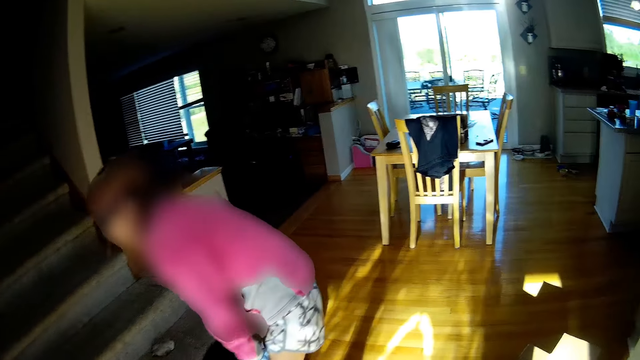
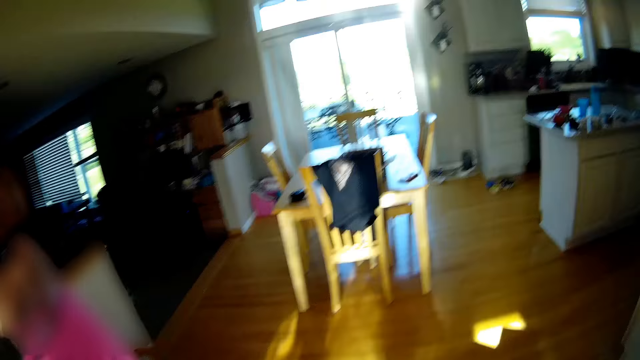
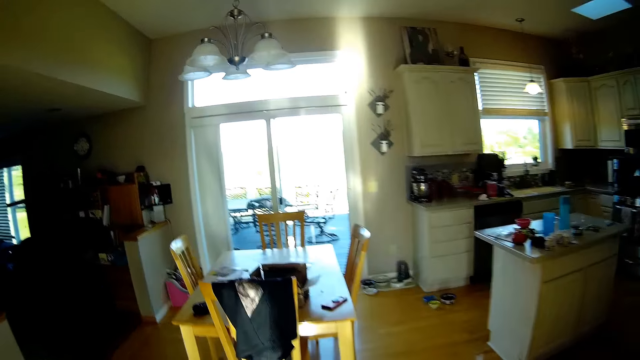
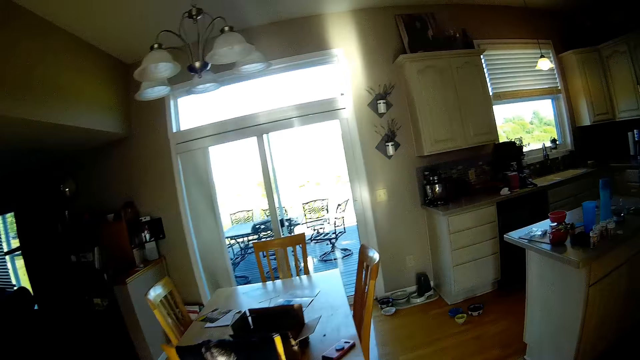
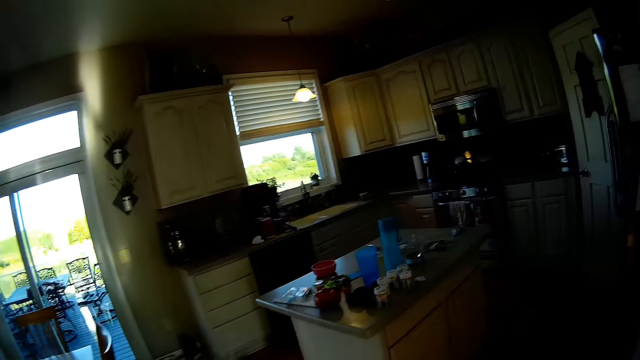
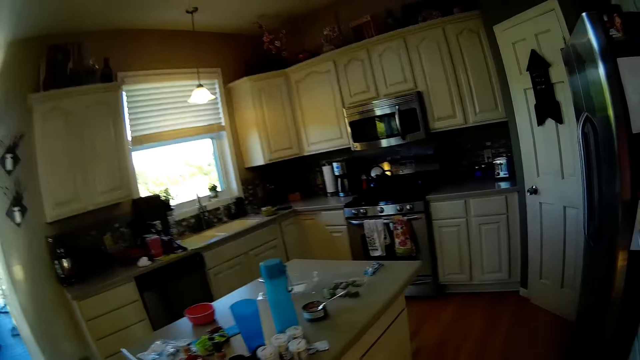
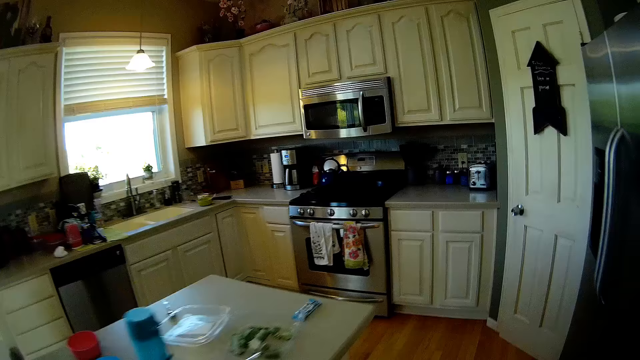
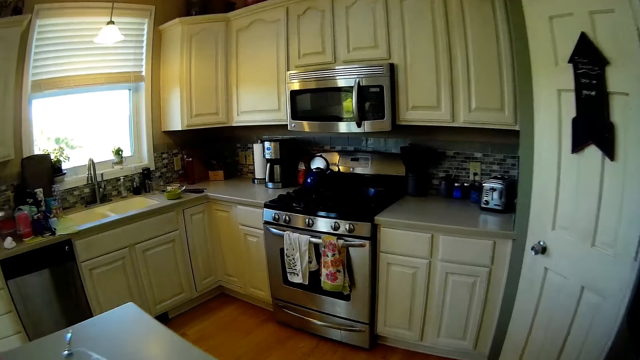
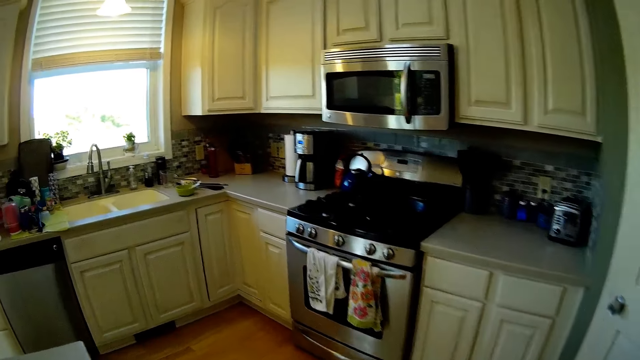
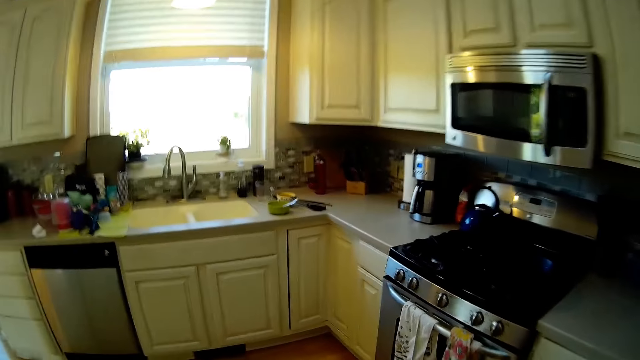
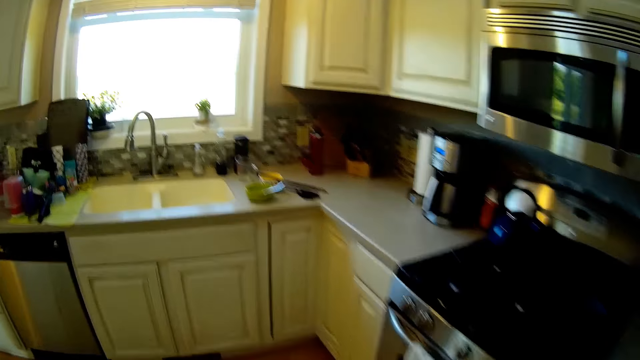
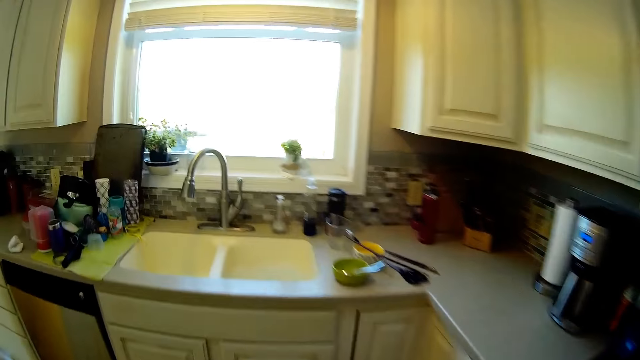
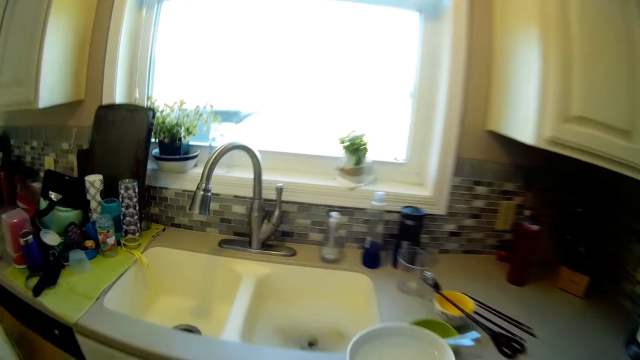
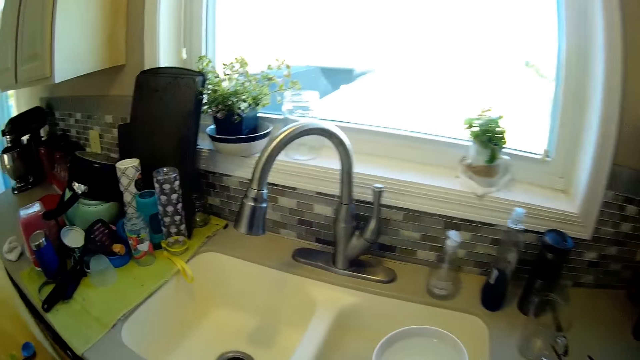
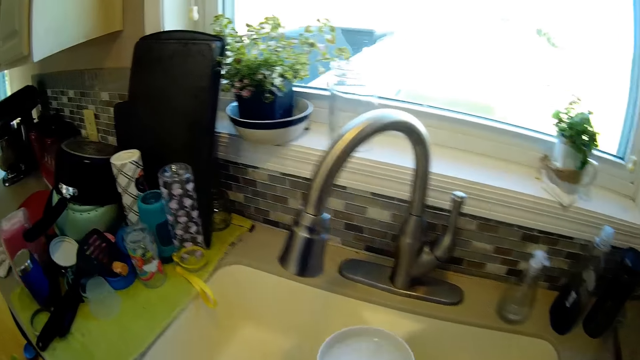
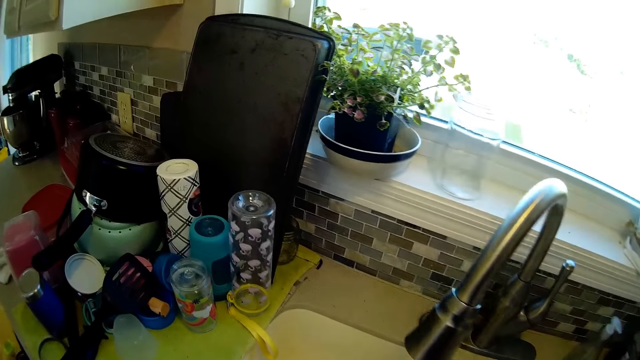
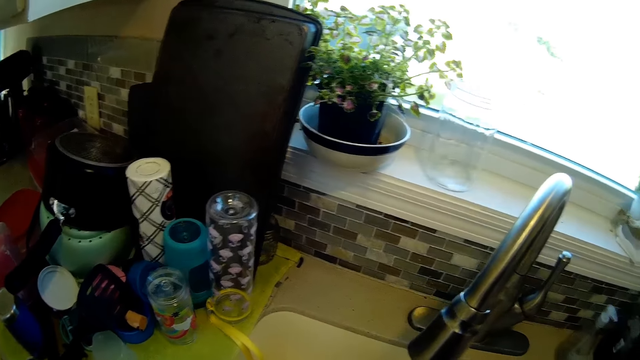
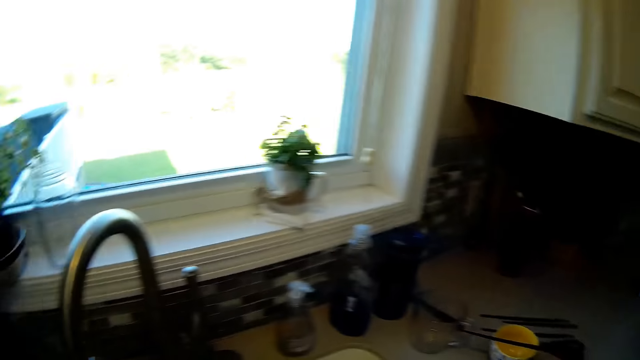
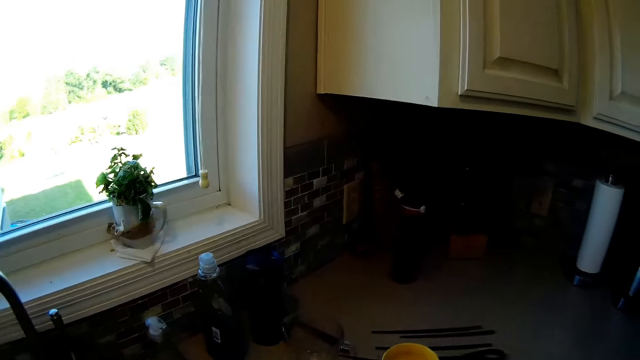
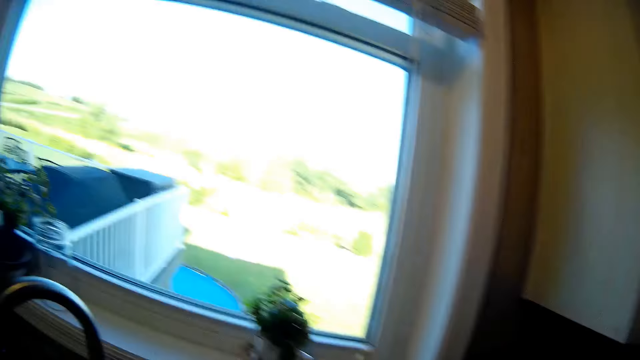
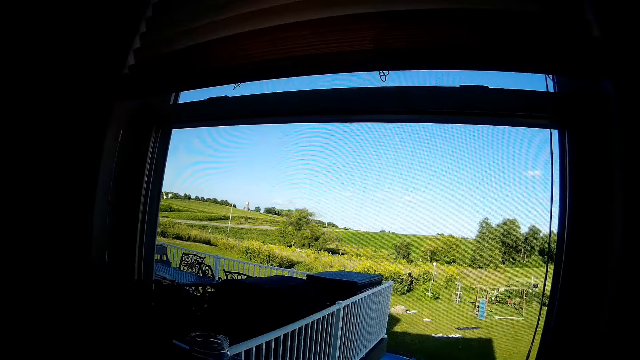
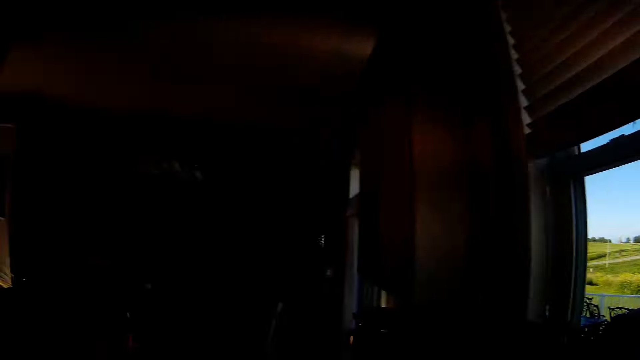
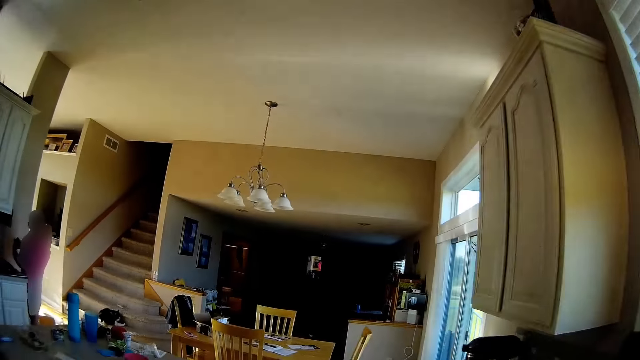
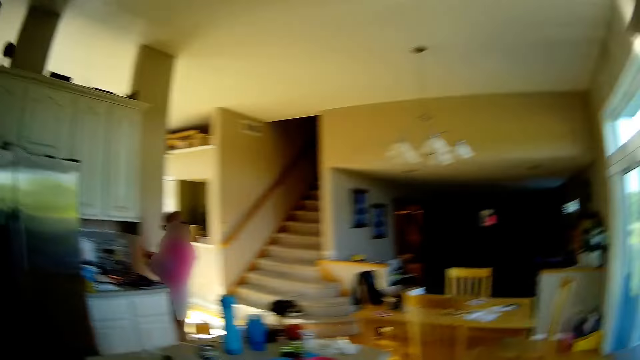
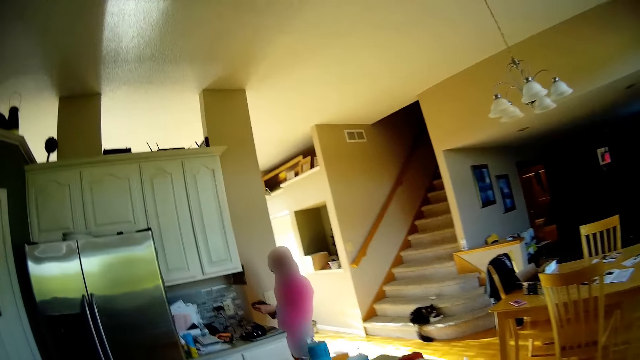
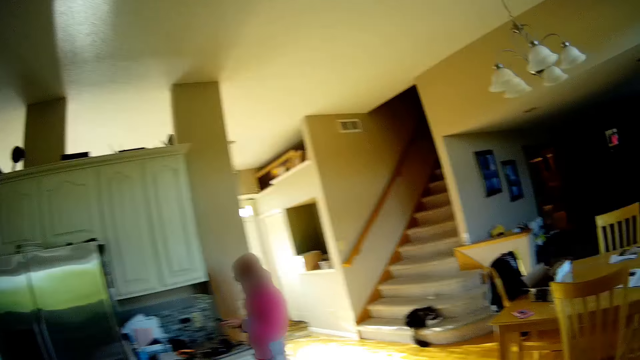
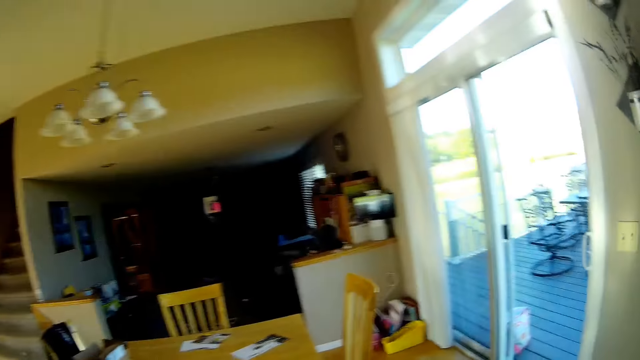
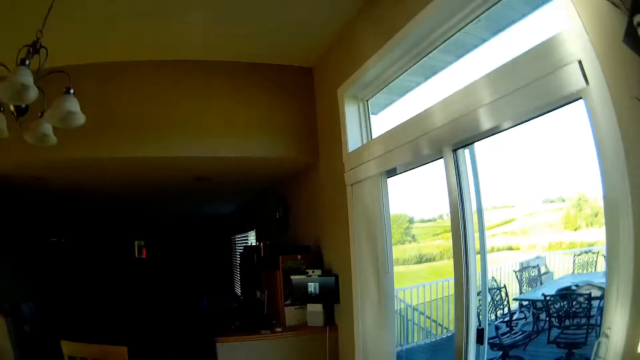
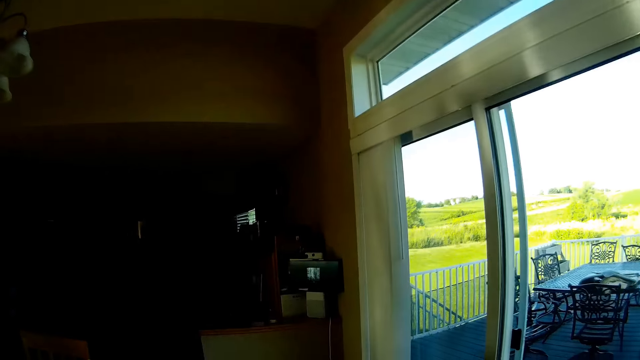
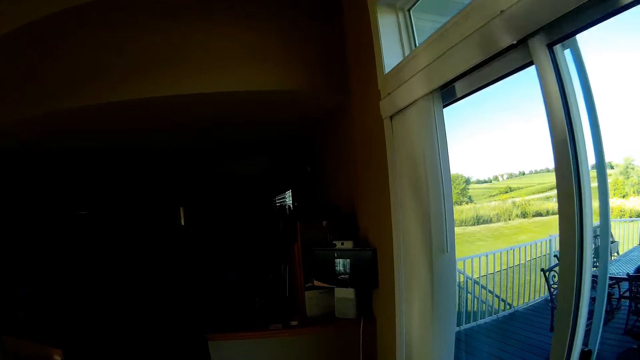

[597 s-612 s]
A lady plays with the cat. The camera wearer looks around and walks around. They put the container in the sink. They talk to the lady and look around. They walk in the house.

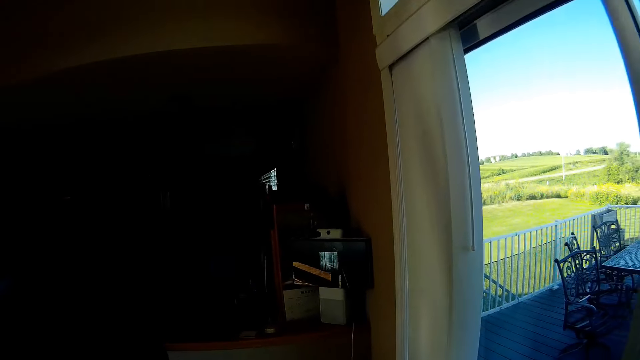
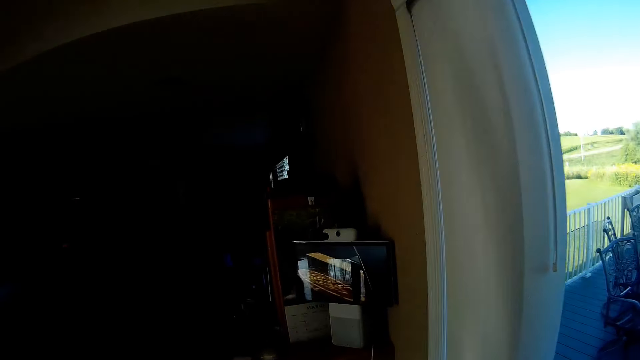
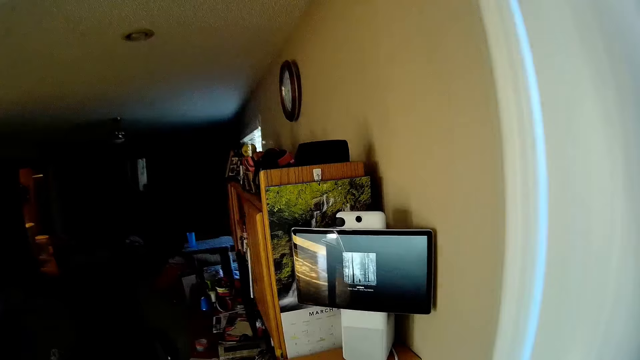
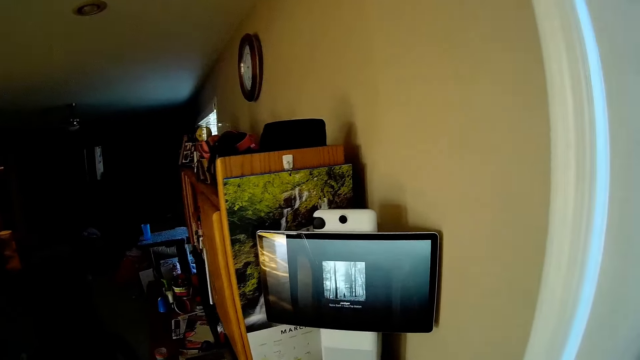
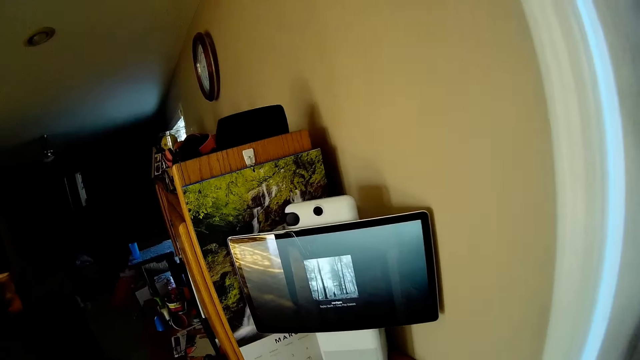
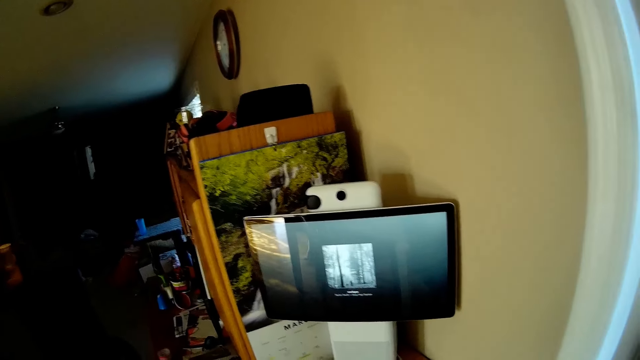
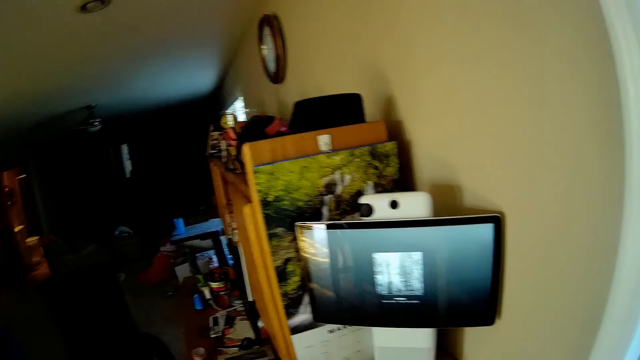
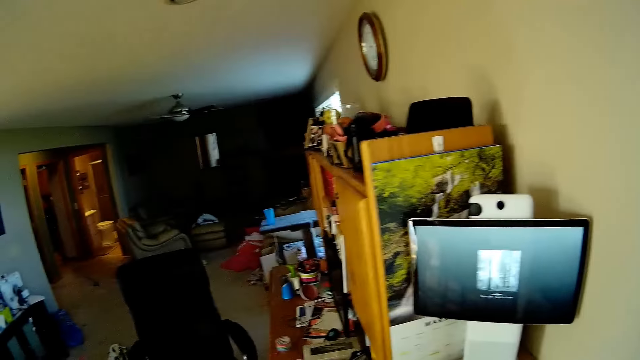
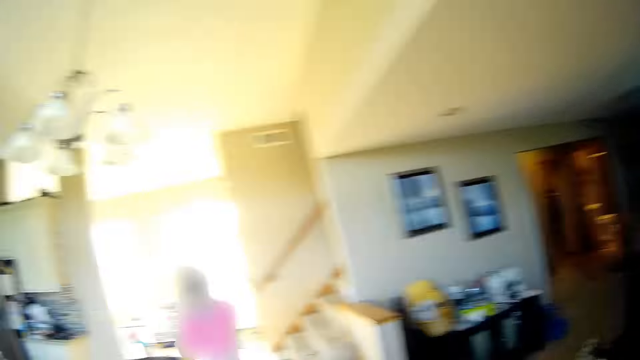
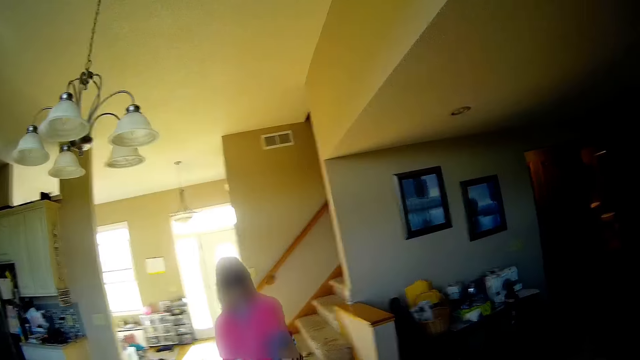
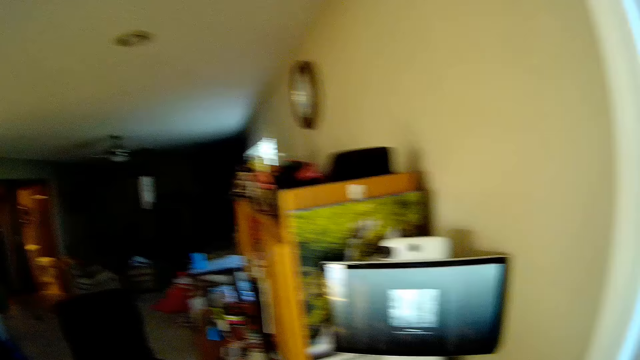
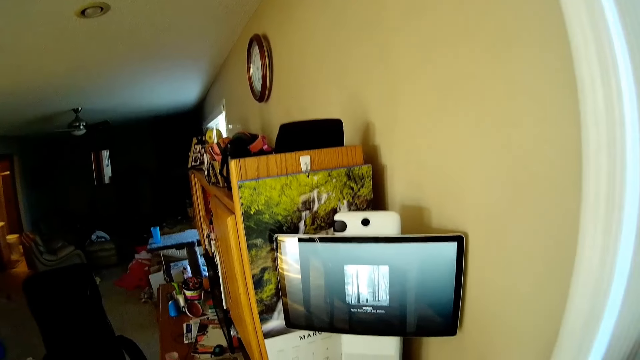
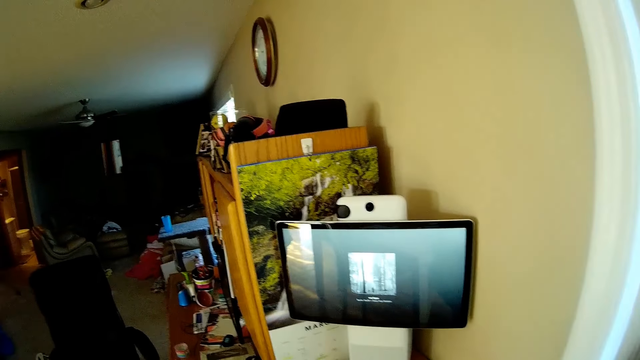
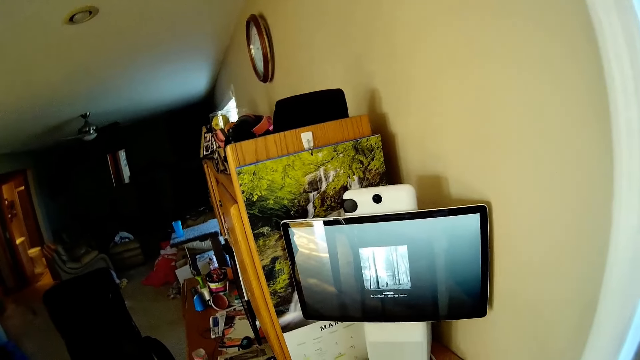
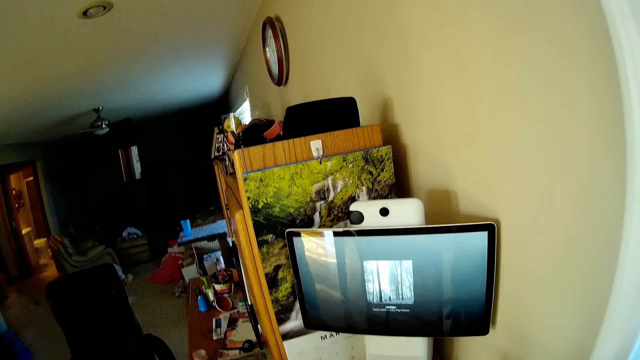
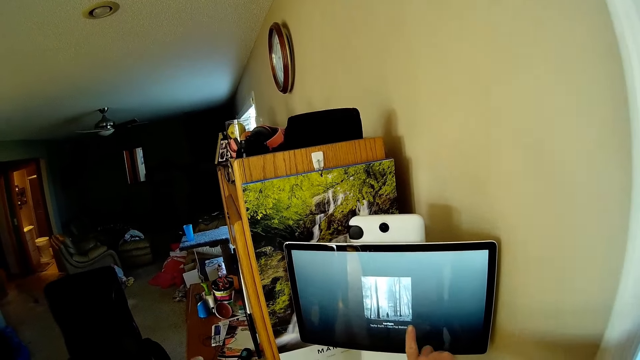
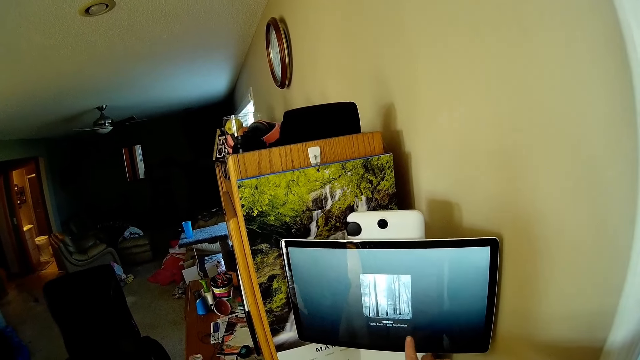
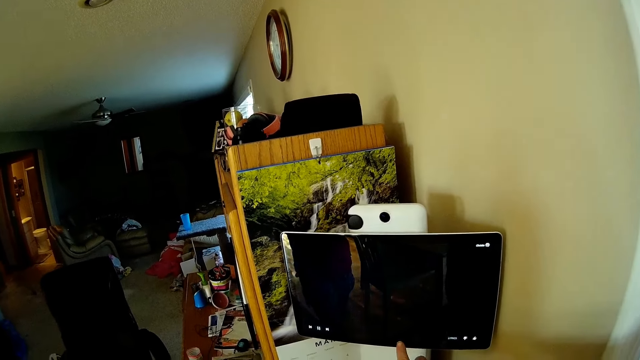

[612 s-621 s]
The camera wearer dialogues with the child. They touch the computer monitor. They point on the computer monitor.
